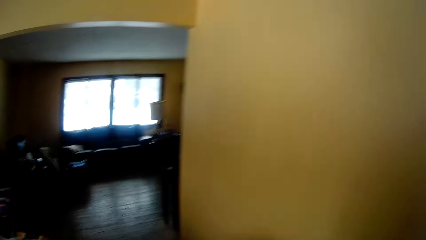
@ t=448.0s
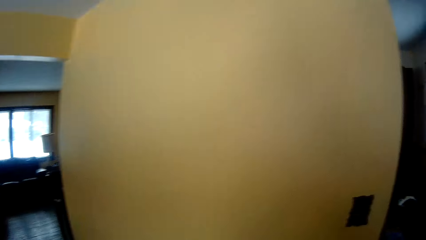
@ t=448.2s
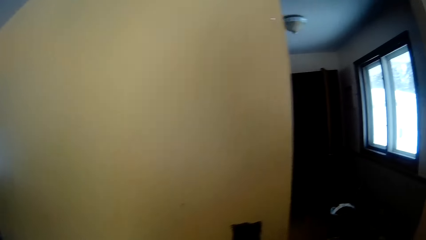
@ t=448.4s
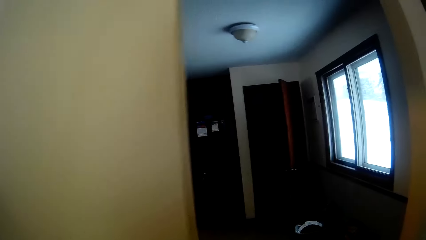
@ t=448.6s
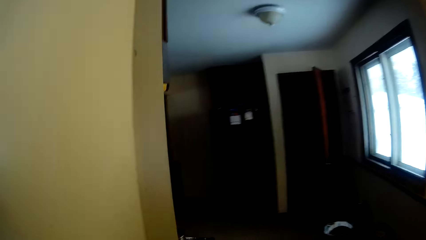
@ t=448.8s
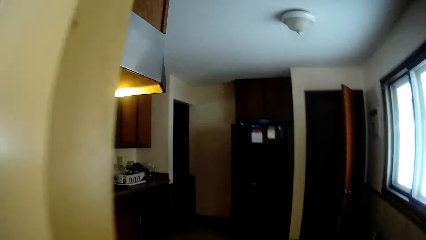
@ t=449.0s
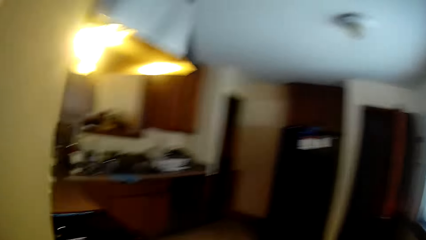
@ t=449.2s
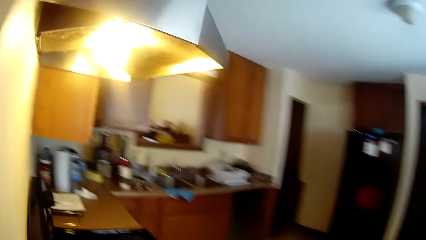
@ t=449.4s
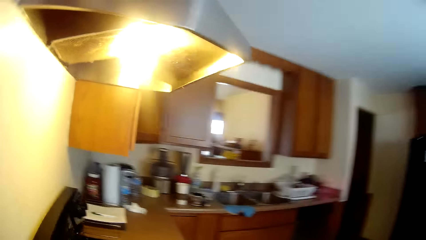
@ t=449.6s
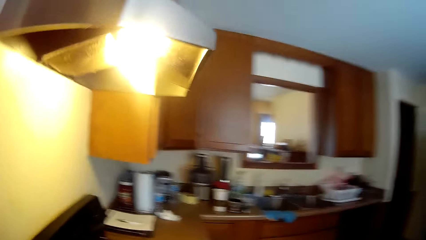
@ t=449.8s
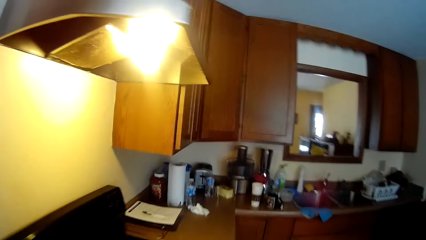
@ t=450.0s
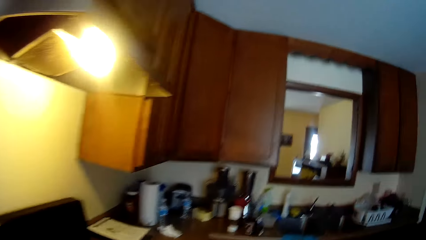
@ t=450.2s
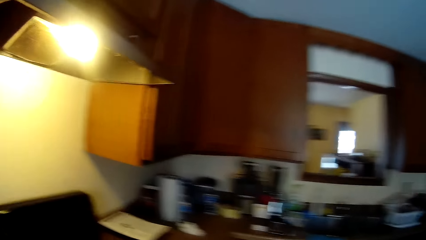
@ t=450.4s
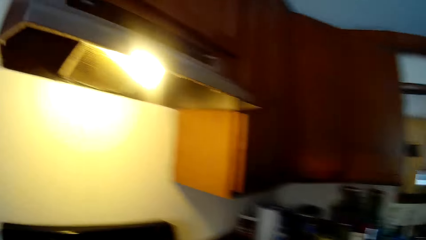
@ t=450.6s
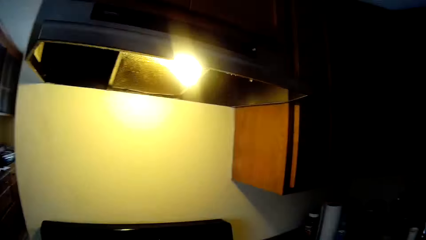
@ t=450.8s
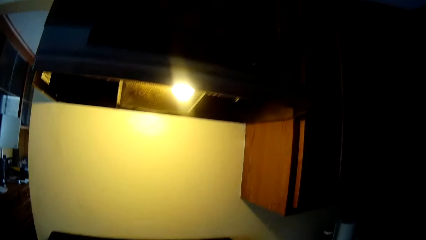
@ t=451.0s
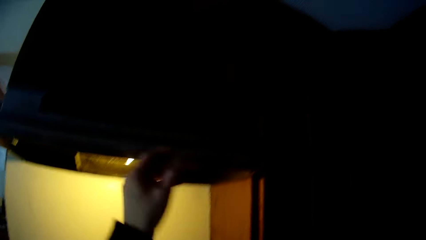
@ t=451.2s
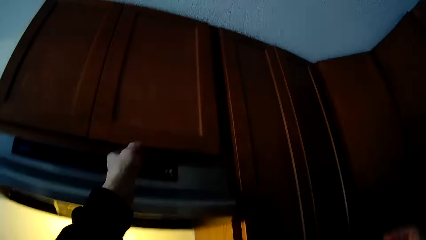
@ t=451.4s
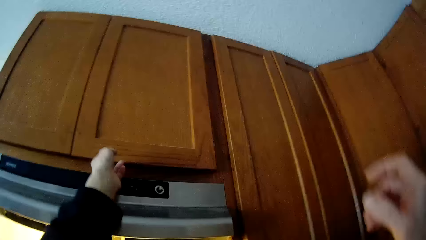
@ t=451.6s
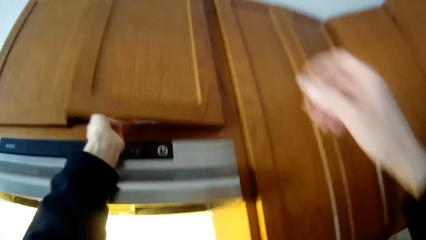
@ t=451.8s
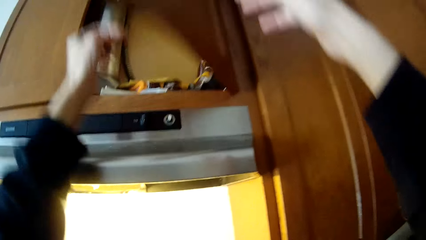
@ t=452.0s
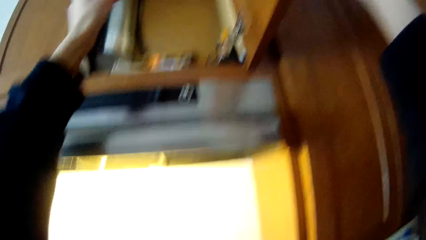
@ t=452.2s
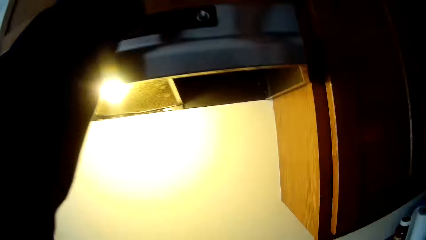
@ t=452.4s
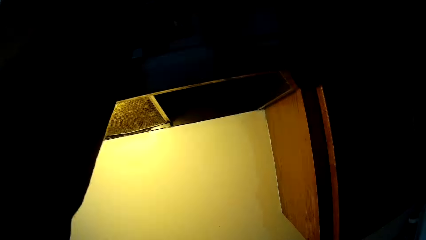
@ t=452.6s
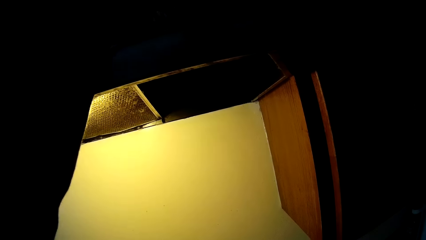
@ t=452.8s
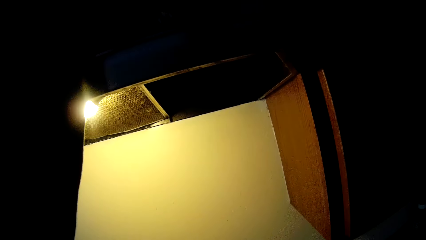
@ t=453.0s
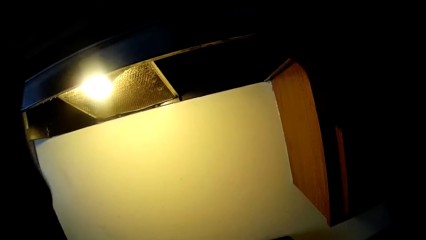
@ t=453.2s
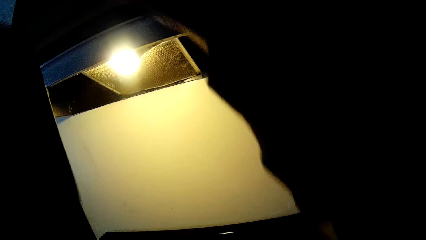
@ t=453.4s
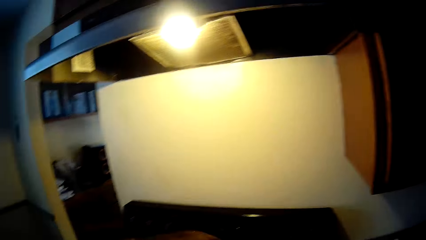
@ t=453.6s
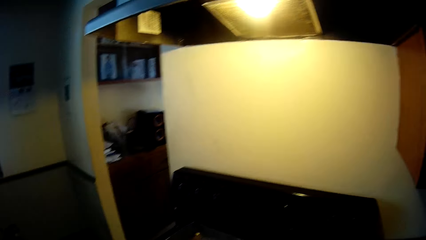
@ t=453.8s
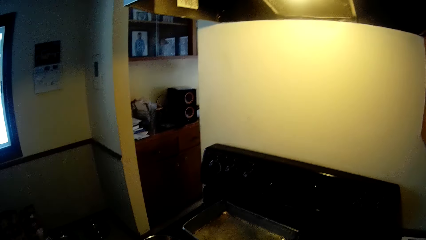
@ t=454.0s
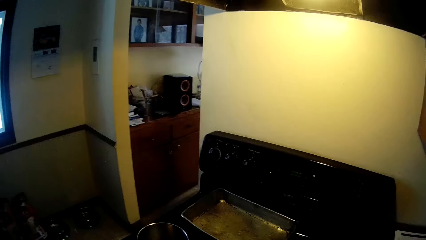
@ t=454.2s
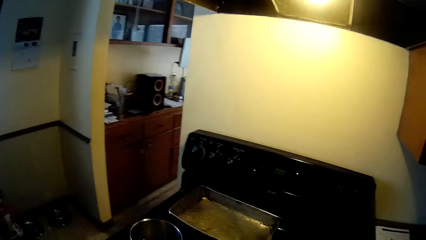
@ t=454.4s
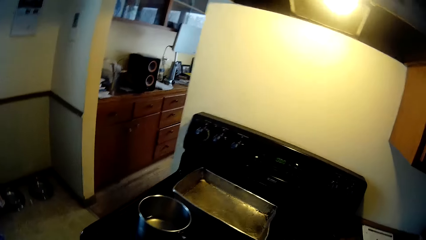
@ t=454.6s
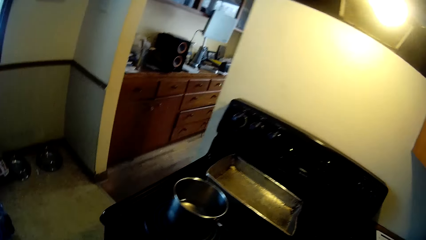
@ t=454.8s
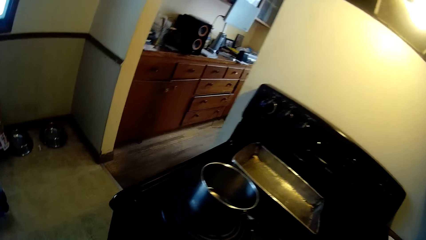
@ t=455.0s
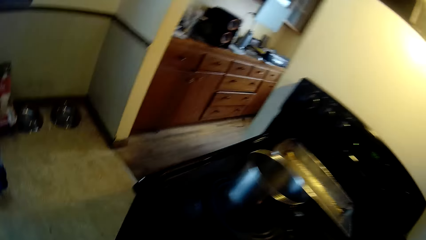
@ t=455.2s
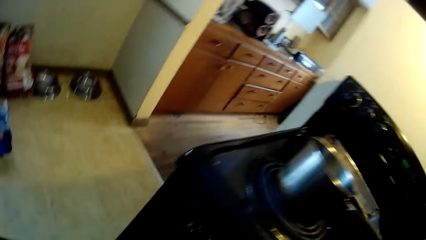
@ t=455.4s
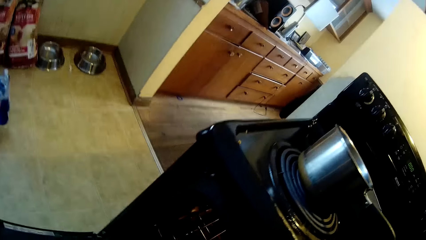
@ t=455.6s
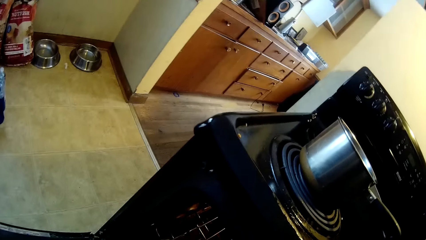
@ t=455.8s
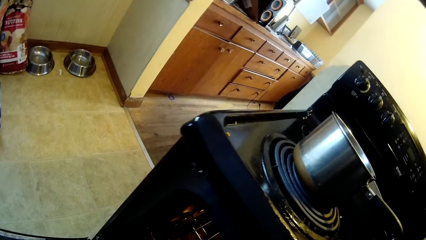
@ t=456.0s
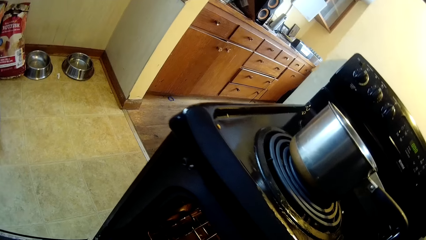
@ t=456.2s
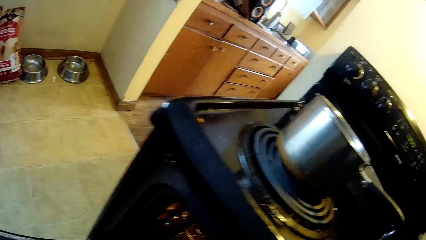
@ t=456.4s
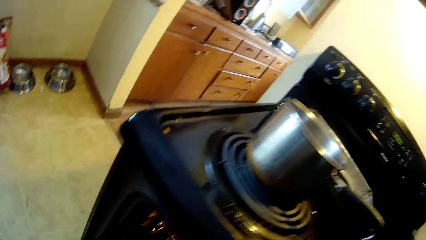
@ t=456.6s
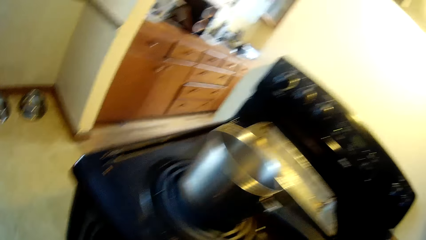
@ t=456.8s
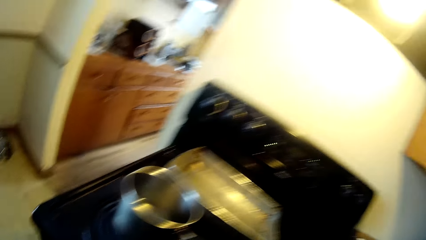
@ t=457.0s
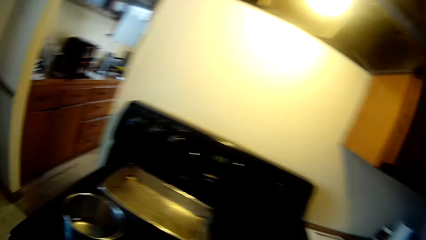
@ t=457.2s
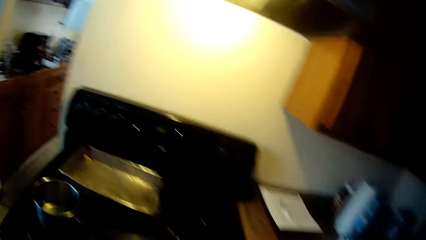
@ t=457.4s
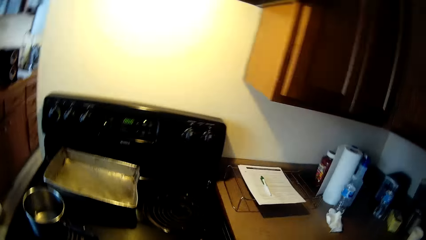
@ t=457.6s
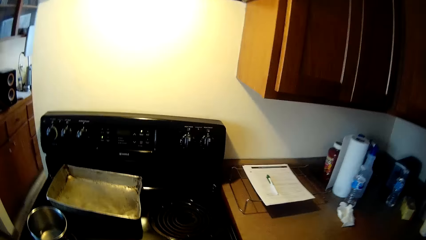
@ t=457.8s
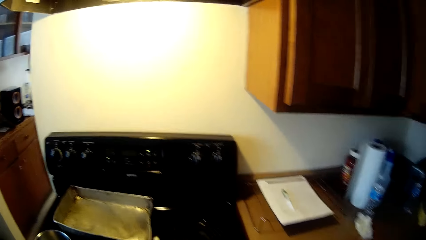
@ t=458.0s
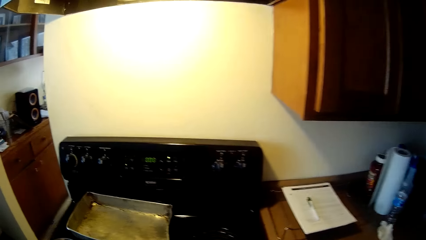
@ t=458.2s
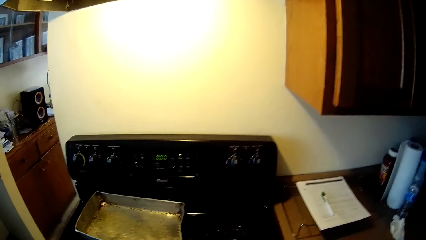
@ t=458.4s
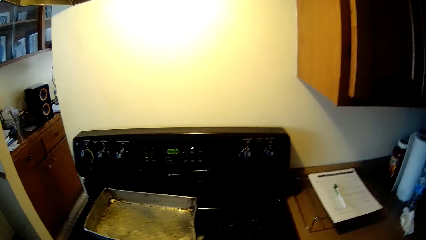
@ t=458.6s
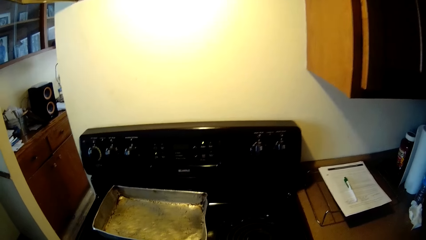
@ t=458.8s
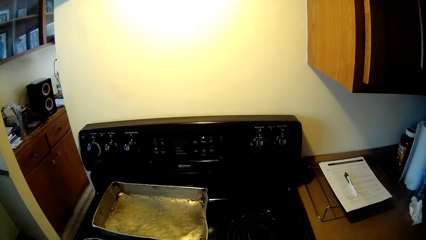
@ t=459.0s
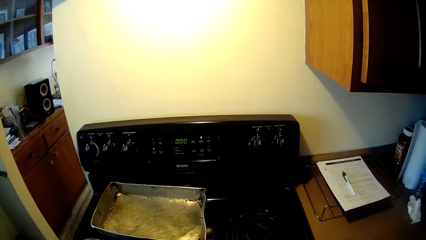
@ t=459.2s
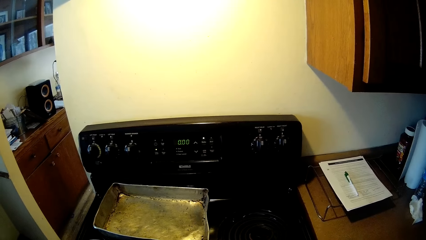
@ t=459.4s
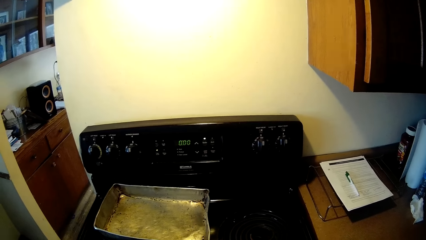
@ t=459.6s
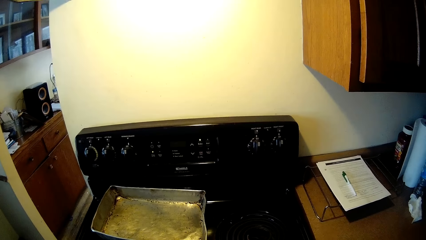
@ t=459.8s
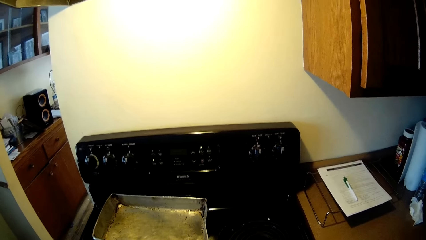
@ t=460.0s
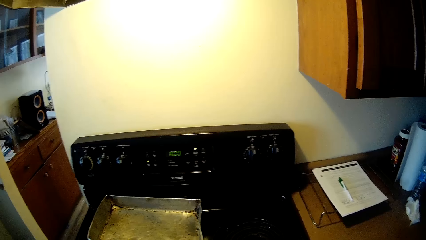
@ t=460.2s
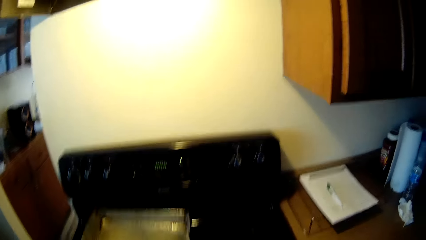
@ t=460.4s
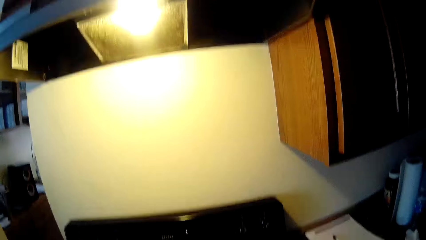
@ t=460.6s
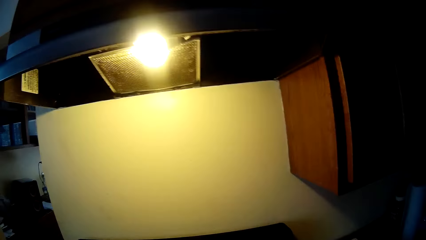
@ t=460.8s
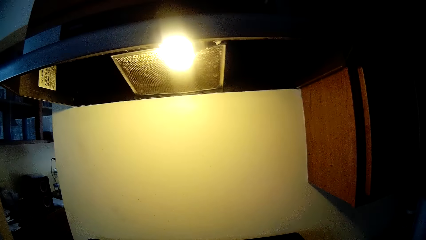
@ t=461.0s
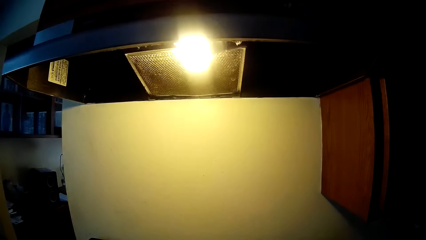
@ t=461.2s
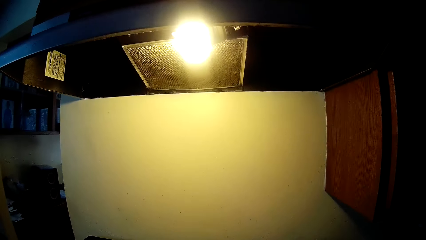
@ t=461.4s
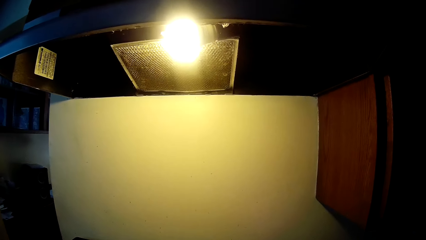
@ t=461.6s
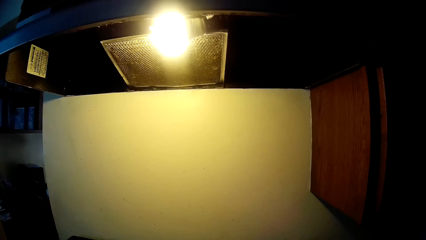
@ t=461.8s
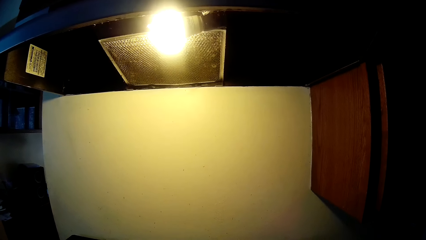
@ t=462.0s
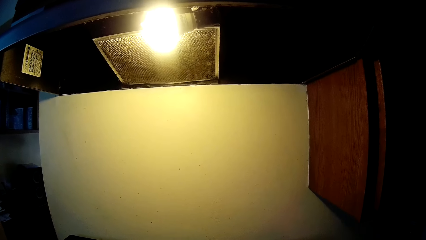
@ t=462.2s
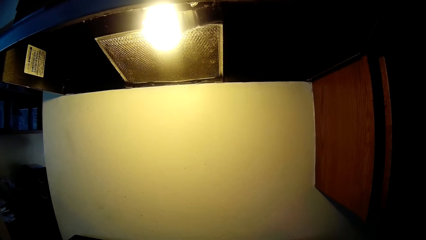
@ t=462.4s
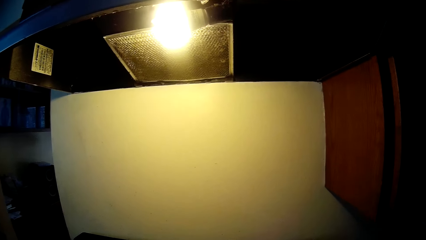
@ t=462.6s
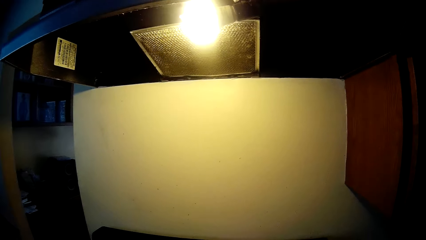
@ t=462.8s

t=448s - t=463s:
The camera wearer puts the glass on the table. He turns around. He moves to the kitchen from the living room. He walks into the kitchen. He opens a kitchen cupboard with his left hand. He picks up a cup or bottle container inside the cupboard with his left hand. He opens the oven and looks at the cooker.
